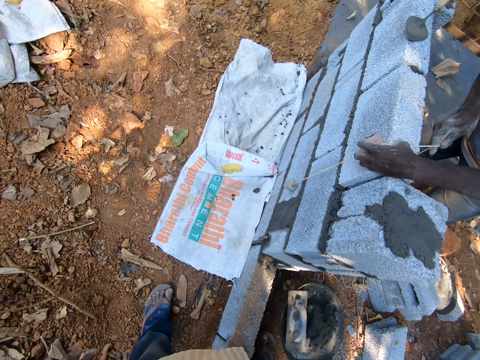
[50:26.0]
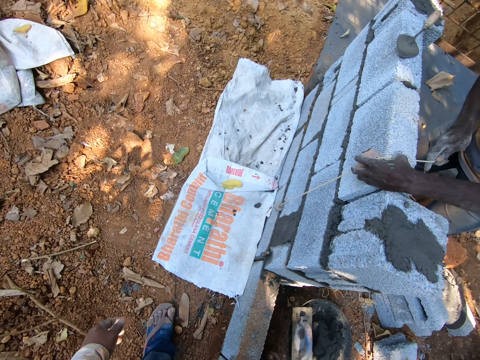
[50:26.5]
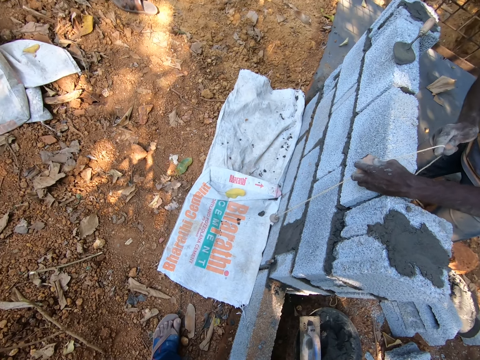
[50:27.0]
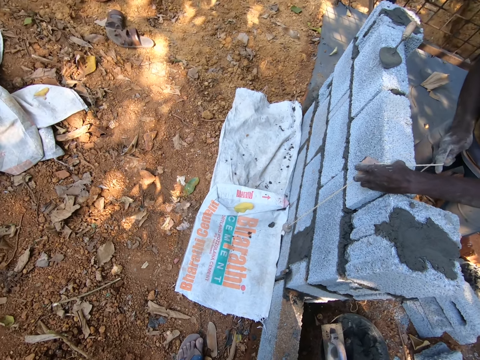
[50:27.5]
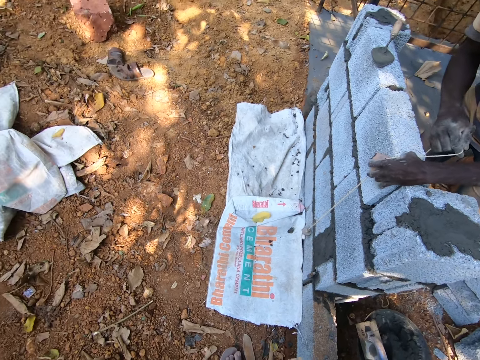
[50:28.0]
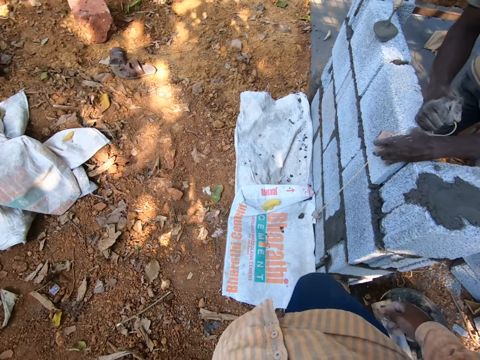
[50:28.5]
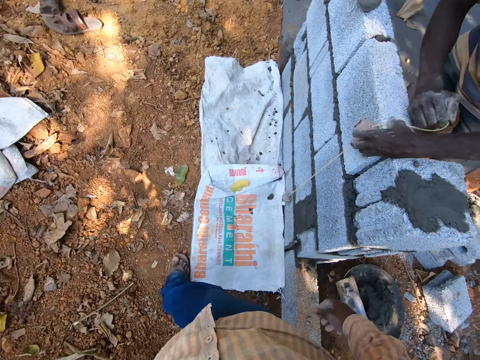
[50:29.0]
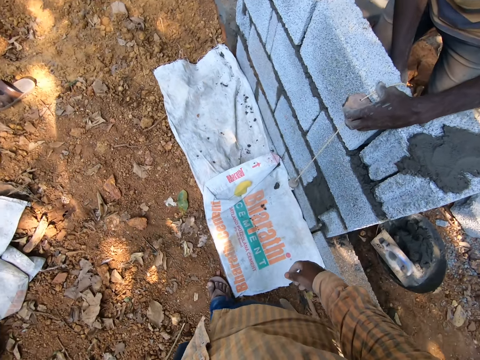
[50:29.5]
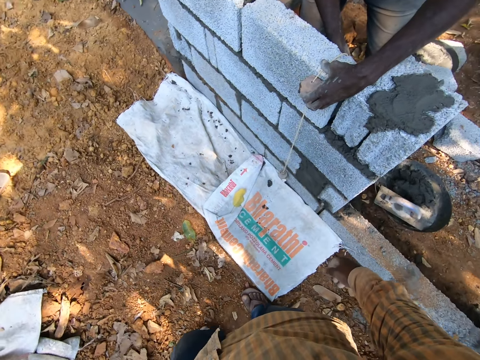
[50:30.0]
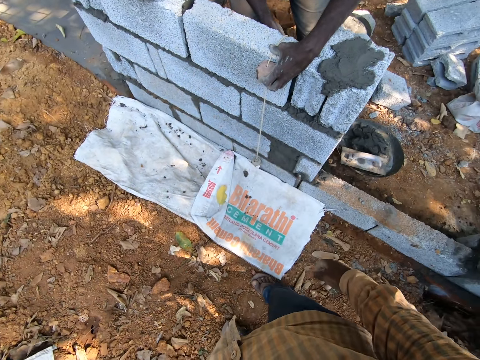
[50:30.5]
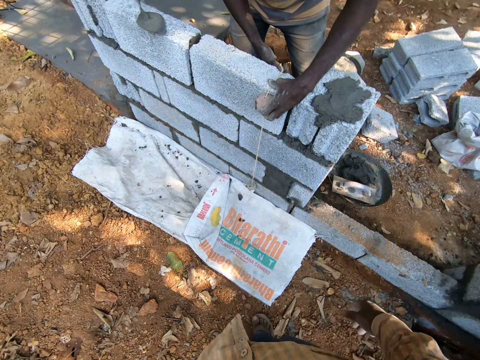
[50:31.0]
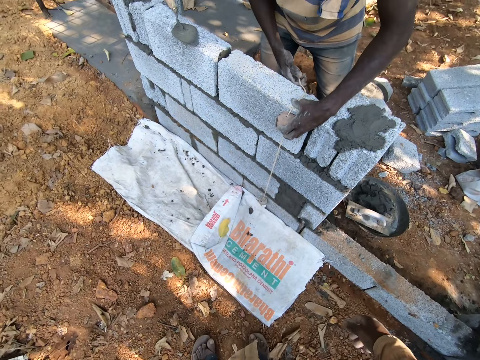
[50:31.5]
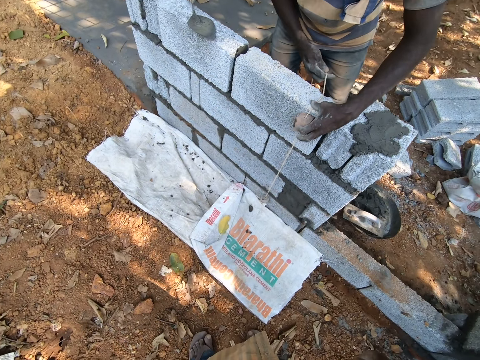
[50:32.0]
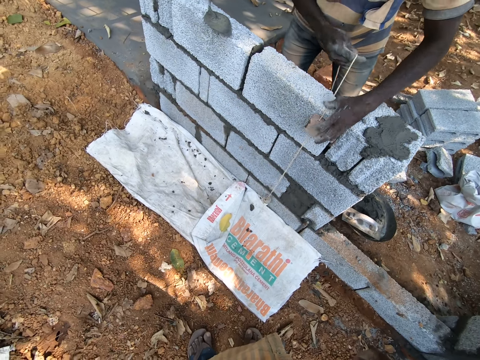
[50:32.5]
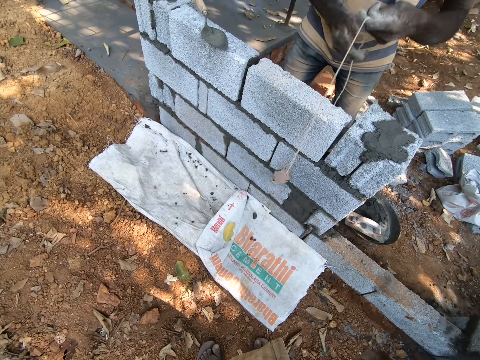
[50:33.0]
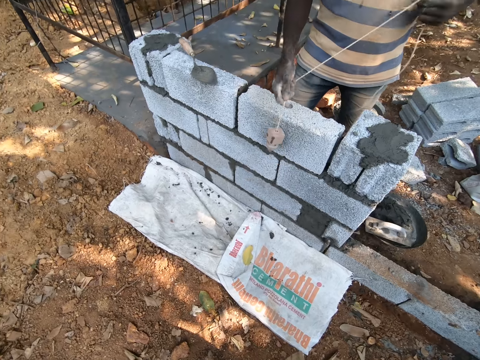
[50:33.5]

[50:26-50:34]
A person taps a brick.

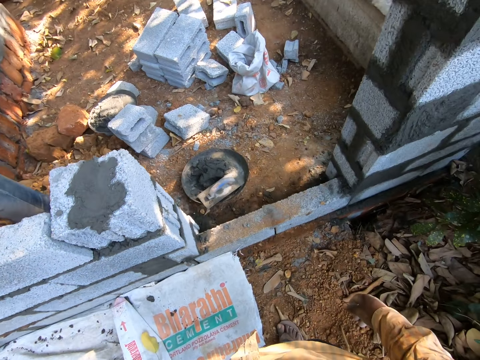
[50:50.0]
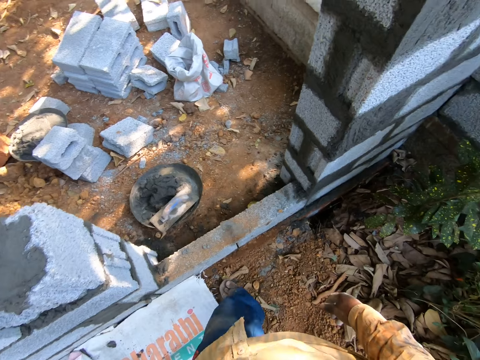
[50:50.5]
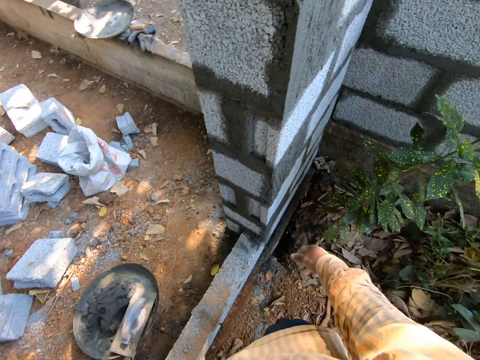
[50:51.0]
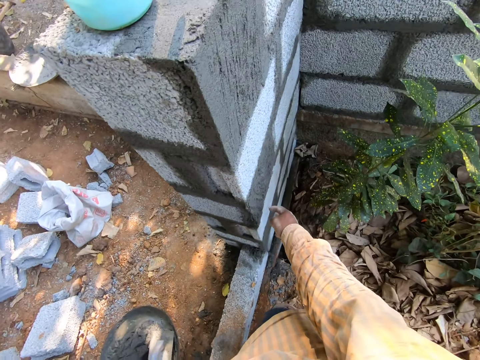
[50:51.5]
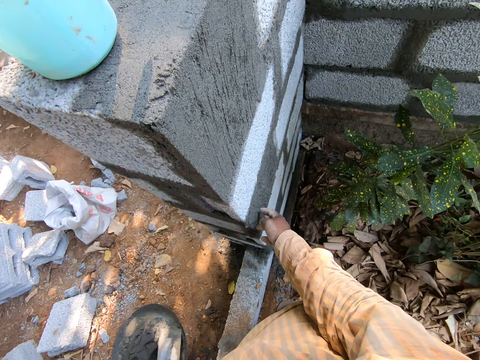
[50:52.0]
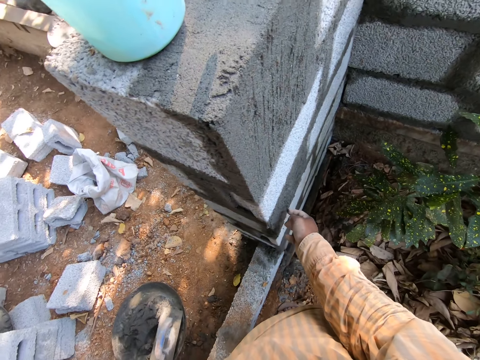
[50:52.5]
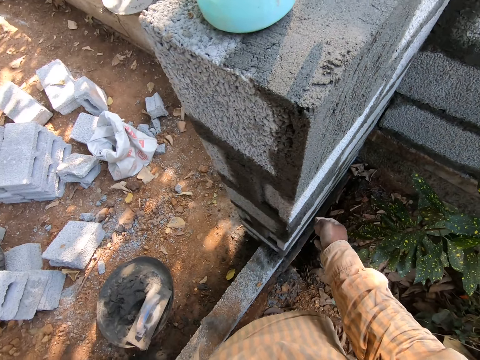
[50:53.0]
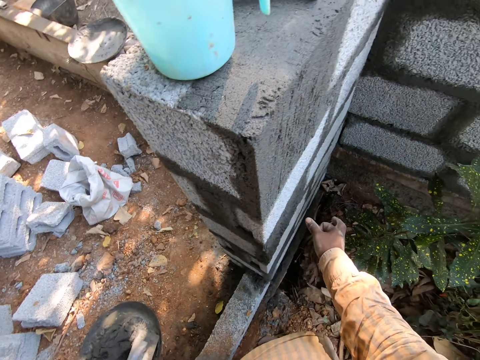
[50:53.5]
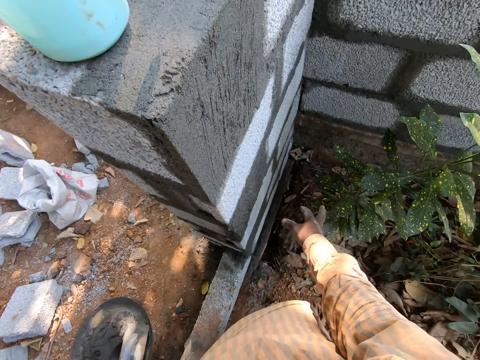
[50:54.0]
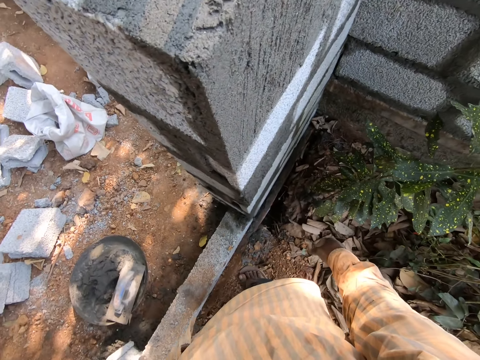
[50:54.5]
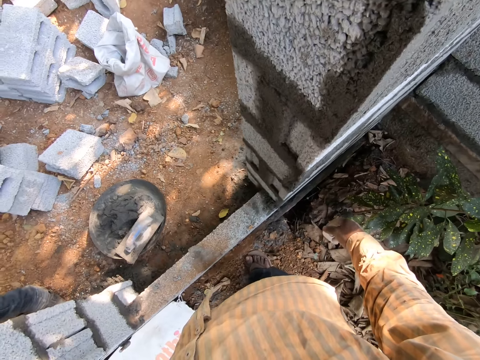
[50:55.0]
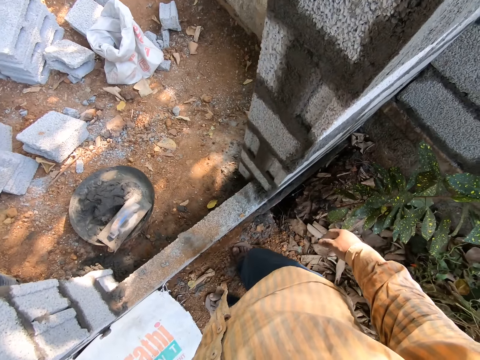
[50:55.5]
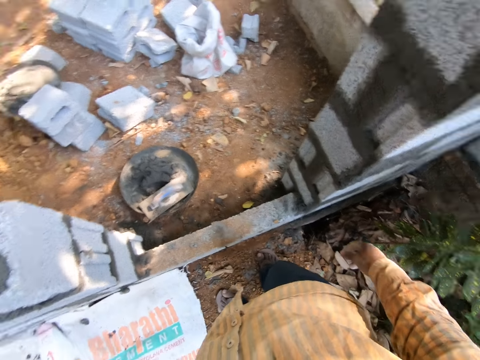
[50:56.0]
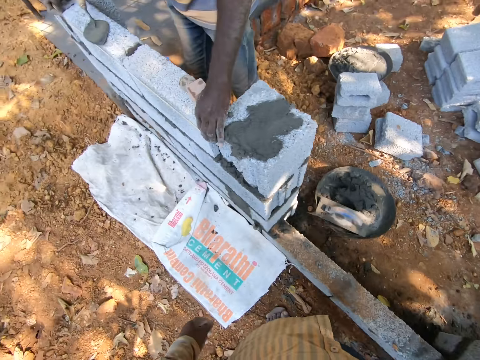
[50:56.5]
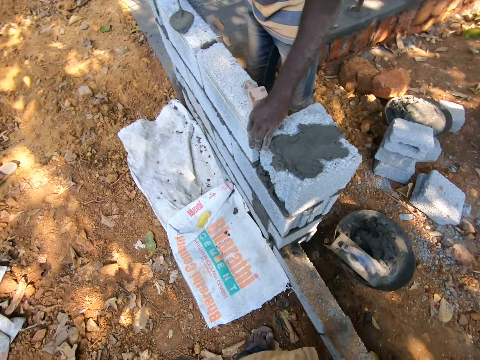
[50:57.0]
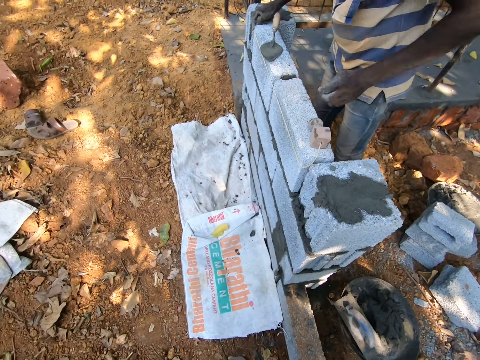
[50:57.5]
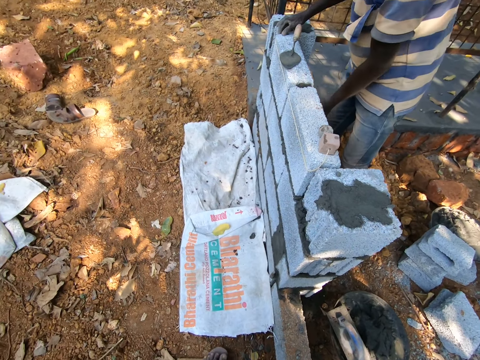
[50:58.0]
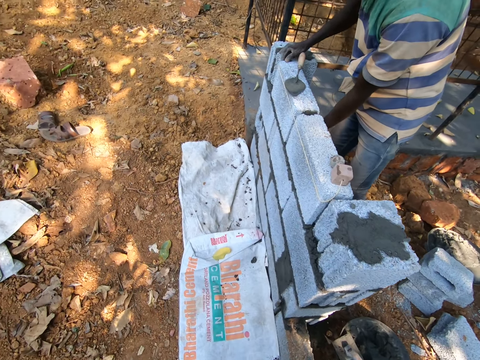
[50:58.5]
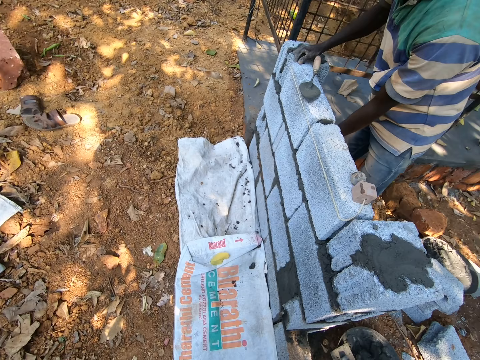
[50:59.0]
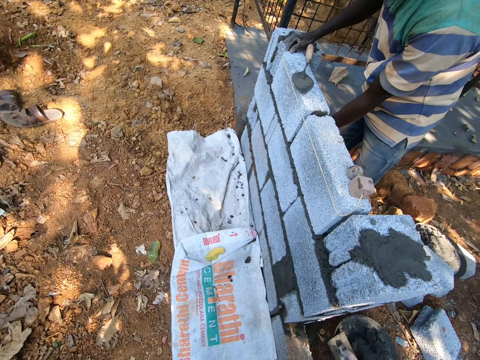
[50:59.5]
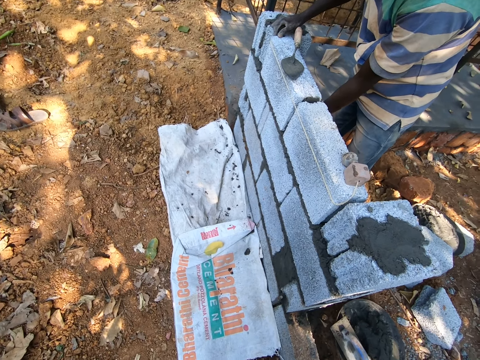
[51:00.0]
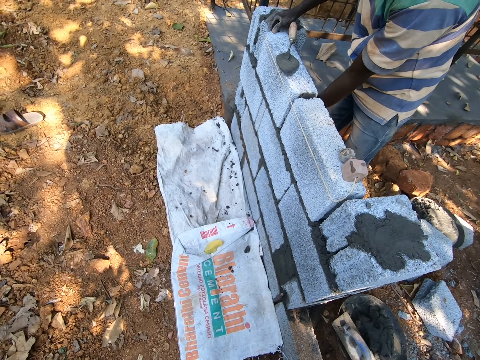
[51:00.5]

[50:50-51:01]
The camera wearer touches mortar on a brick with his right hand.

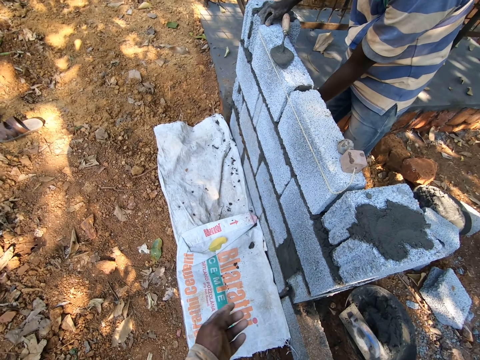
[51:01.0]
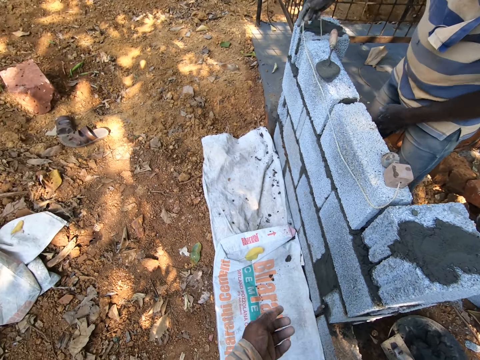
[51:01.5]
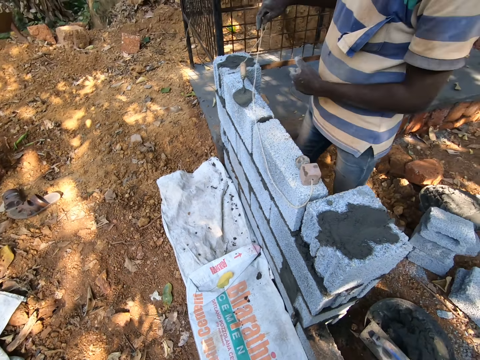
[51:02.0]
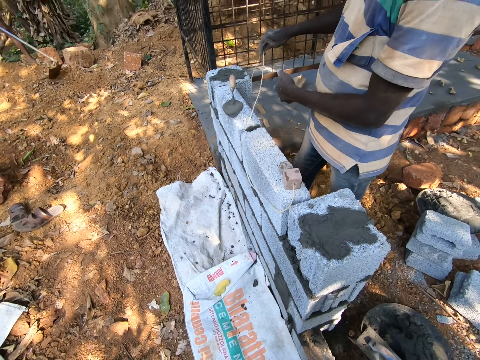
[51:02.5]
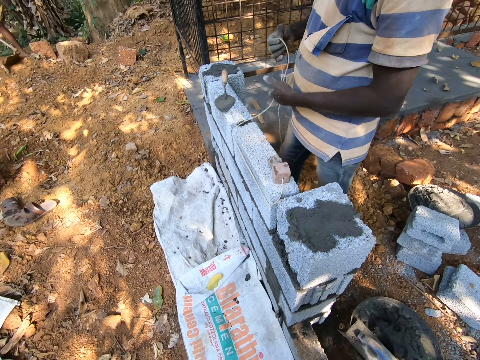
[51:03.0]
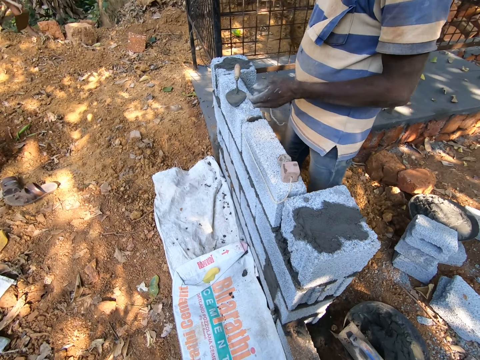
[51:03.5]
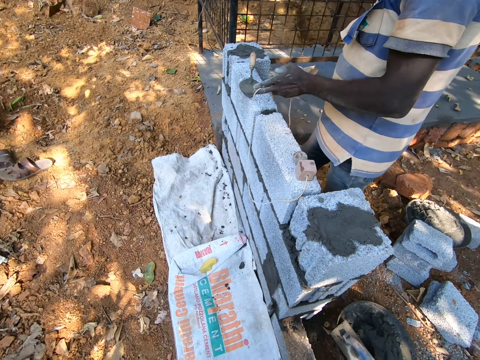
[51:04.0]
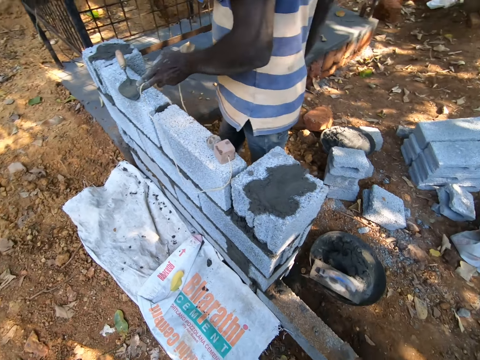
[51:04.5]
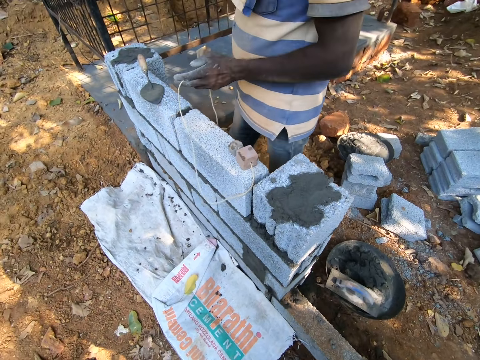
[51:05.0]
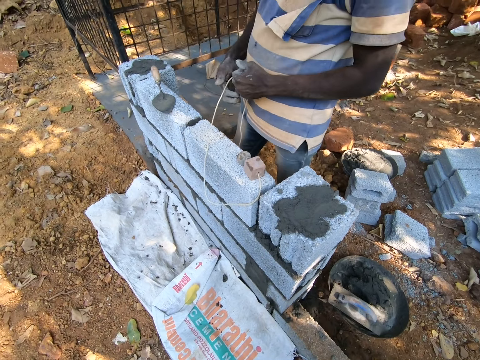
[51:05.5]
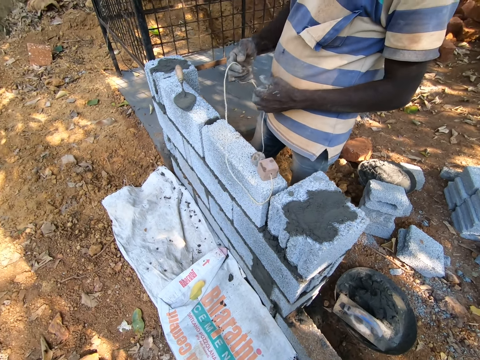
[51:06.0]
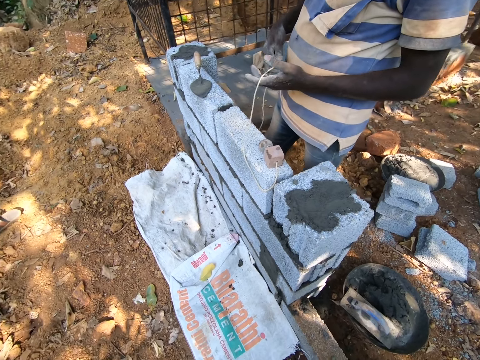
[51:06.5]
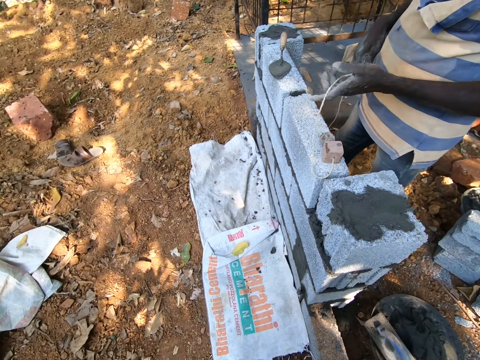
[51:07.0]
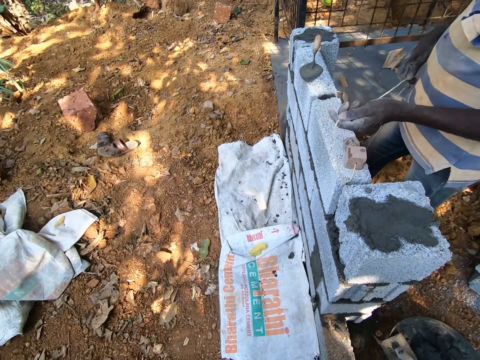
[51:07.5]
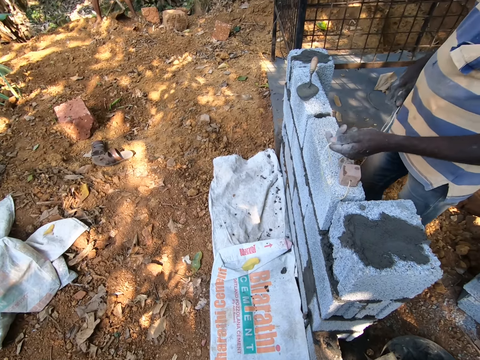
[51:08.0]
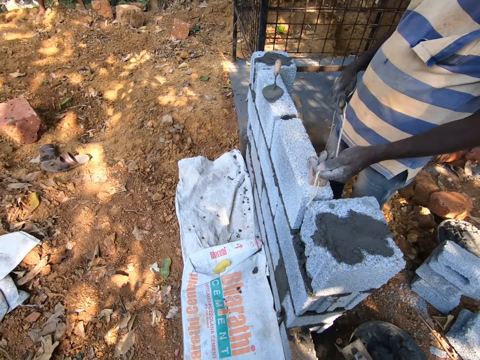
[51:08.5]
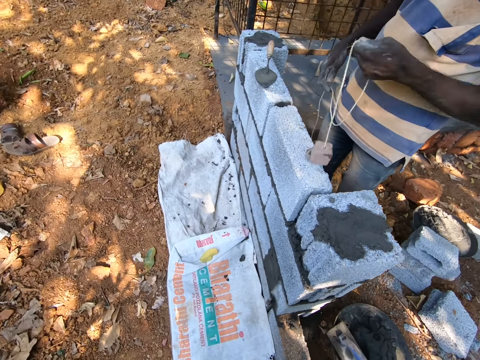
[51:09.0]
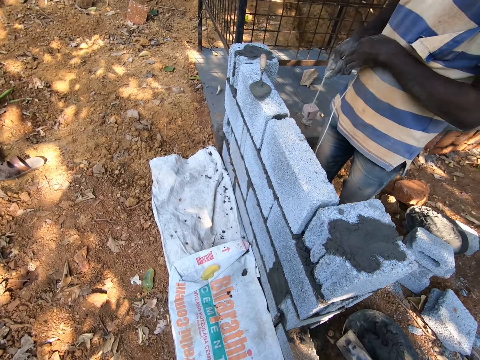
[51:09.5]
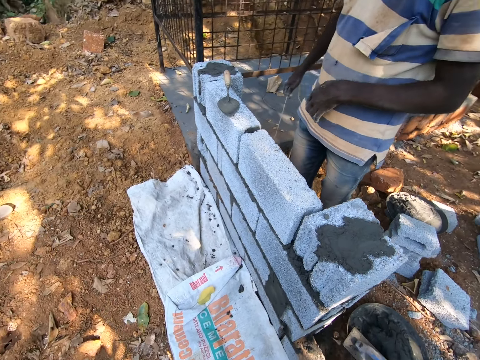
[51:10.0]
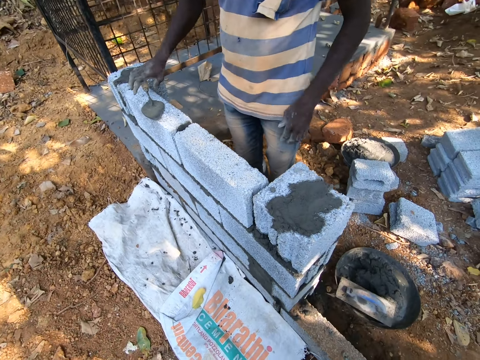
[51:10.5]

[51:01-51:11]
The camera wearer interacts with a man.
